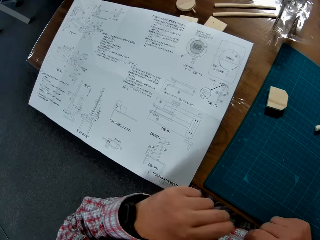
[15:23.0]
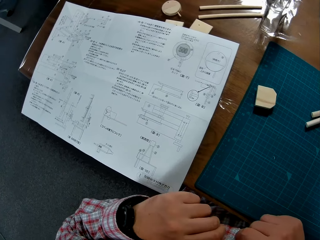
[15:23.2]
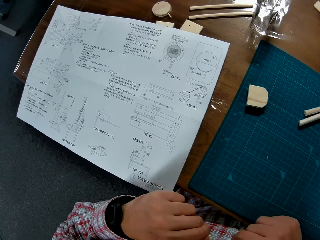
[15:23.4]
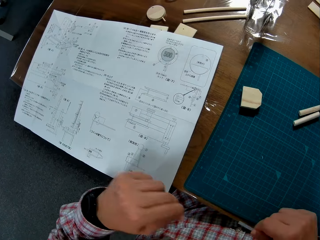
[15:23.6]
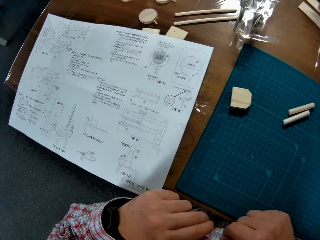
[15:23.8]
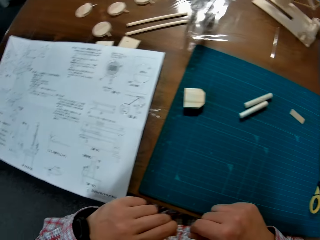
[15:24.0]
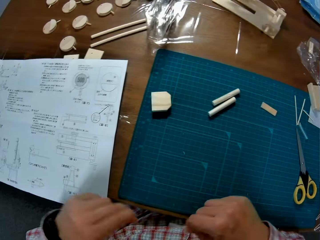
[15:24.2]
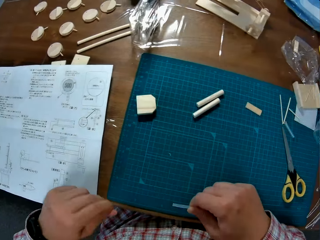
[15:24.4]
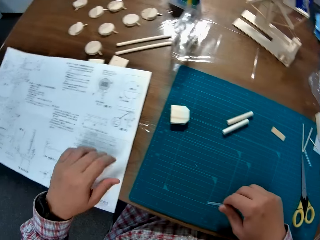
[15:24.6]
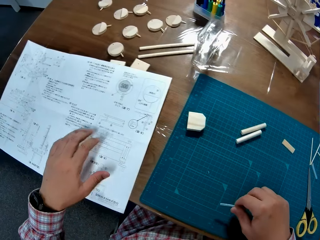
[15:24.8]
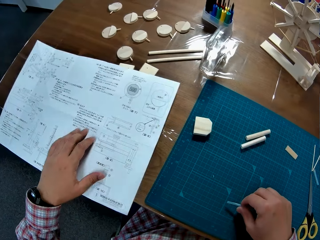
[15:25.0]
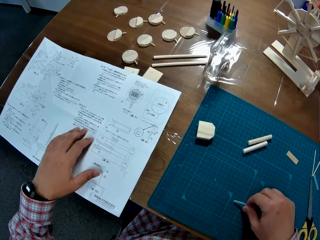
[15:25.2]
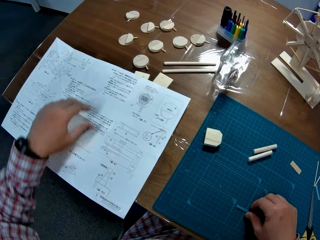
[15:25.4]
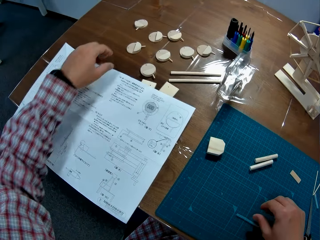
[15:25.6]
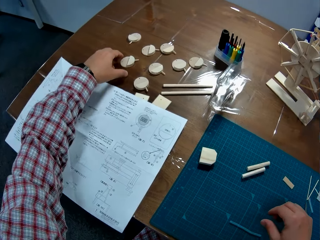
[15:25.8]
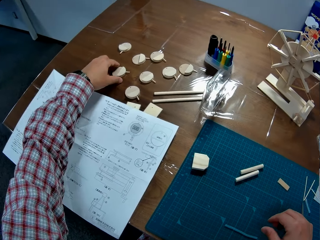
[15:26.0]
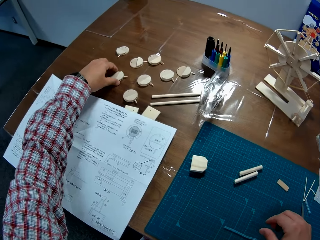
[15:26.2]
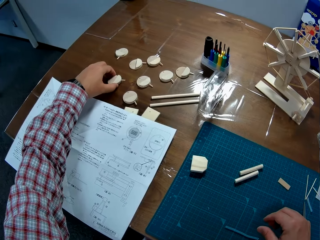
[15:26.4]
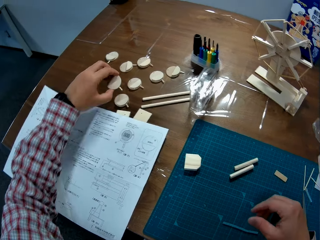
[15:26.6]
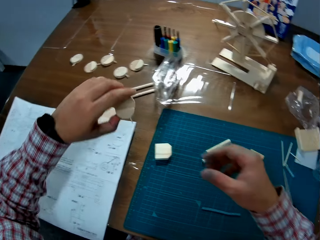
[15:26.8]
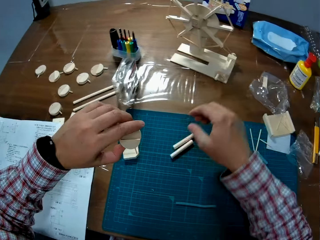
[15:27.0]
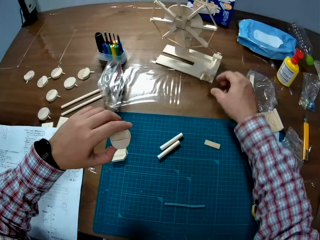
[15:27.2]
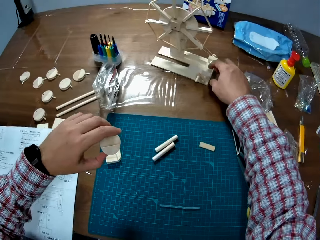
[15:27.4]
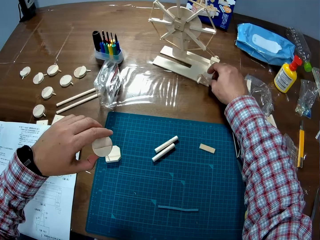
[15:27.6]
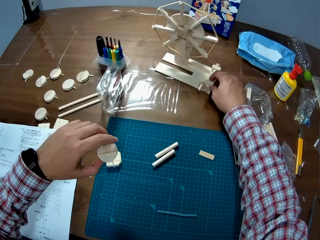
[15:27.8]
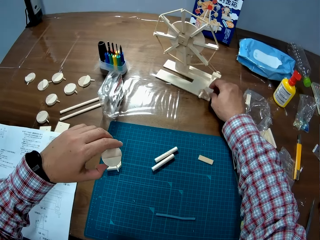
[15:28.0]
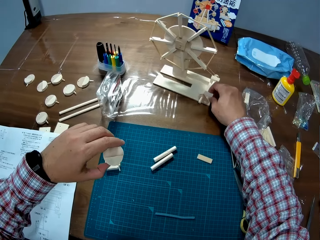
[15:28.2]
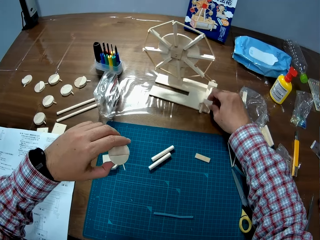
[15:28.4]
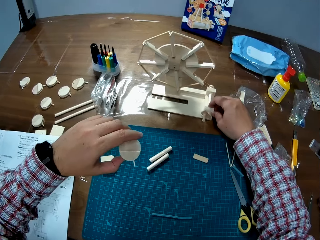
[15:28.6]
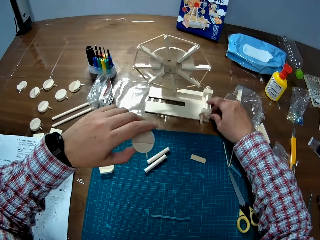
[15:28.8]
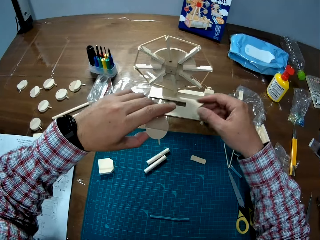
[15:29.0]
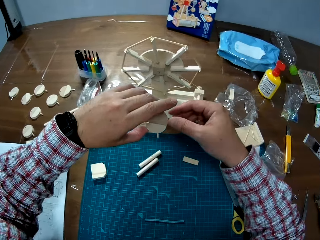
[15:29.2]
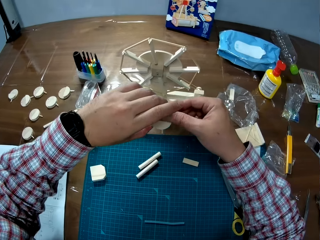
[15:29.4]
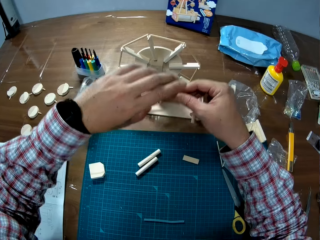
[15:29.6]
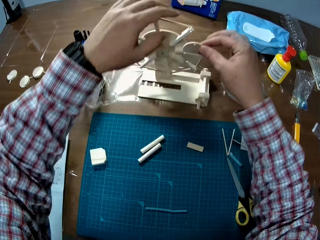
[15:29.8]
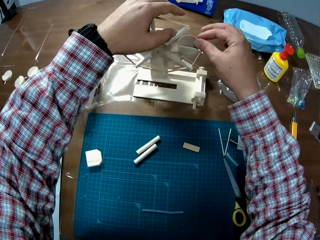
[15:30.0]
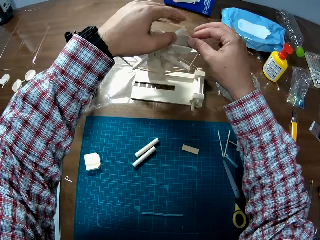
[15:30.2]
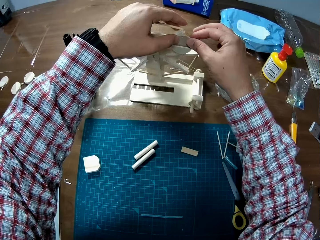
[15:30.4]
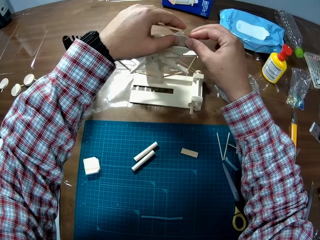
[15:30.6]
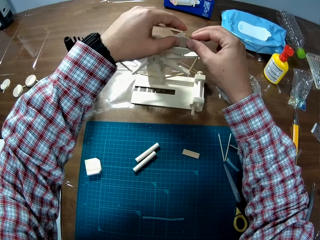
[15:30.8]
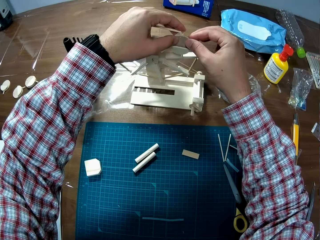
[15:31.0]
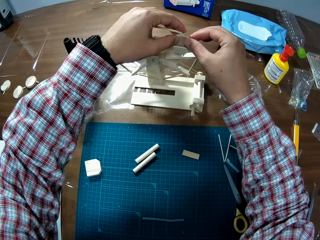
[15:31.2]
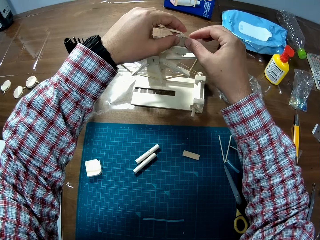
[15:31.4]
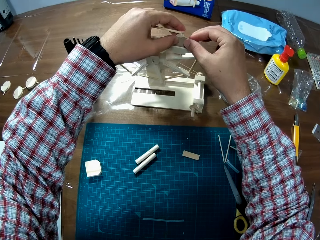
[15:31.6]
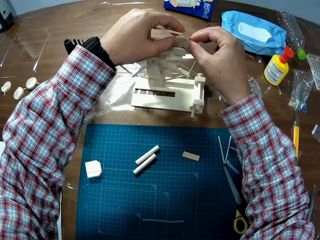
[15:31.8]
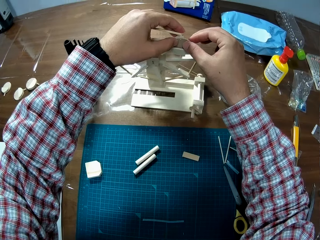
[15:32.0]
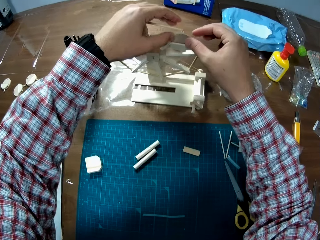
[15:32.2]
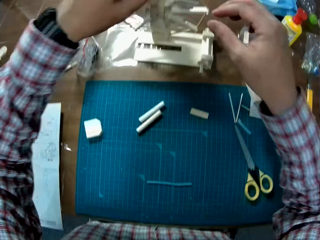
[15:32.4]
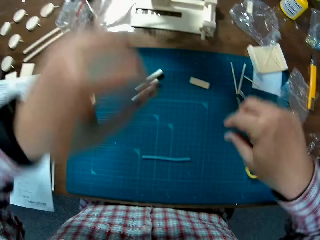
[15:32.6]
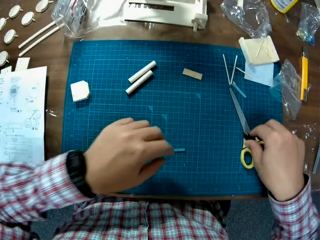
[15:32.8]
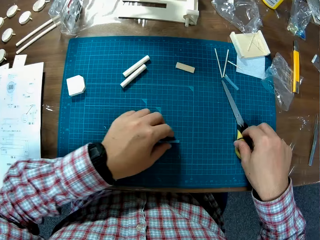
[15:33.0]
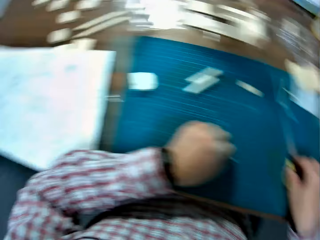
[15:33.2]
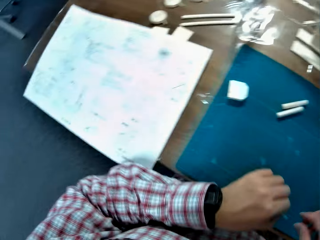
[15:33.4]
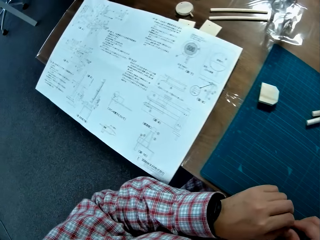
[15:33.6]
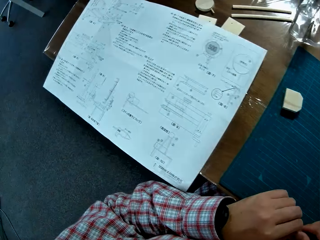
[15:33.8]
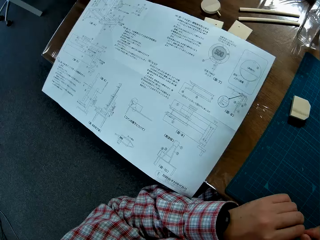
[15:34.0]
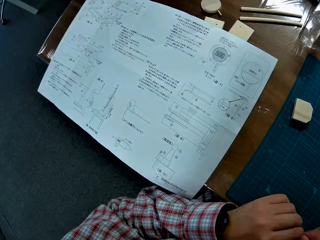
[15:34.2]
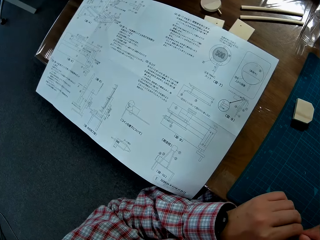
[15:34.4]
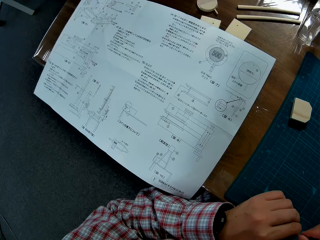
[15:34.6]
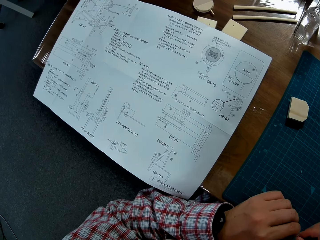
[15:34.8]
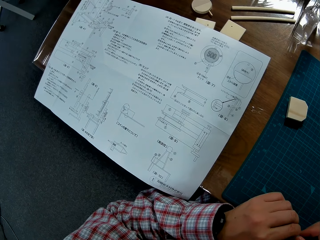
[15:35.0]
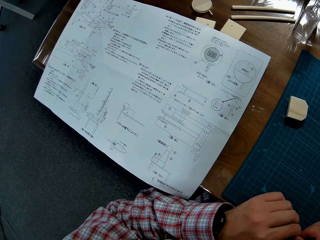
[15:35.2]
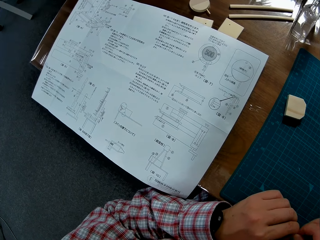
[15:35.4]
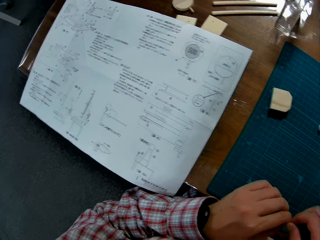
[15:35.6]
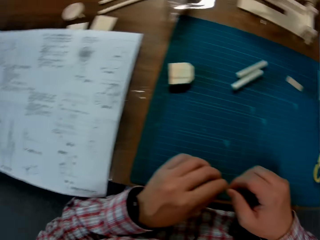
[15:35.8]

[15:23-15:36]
The camera wearer touches the paper on the table. They move the manual, drop the straw on the table, and pick the wood or model material on the table. They adjust a wooden windmill craft on the table and pull the model material. They attach the wood to the wooden windmill craft on the table. They pick the straw on the table.

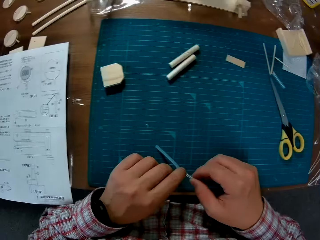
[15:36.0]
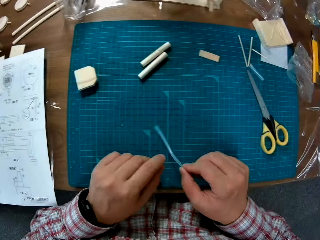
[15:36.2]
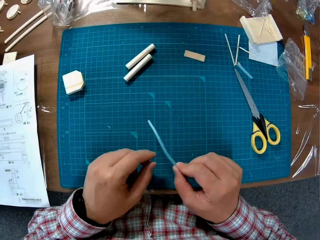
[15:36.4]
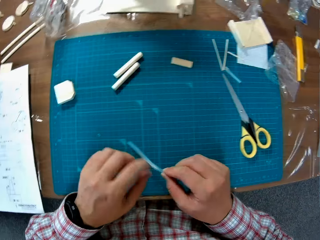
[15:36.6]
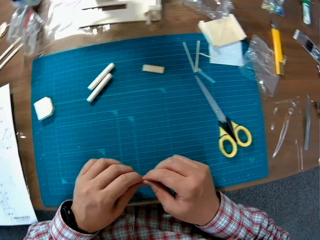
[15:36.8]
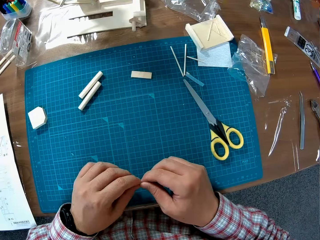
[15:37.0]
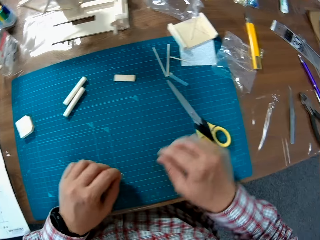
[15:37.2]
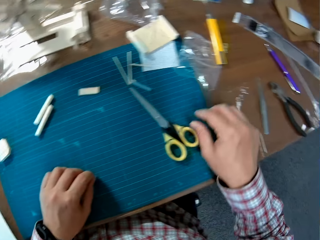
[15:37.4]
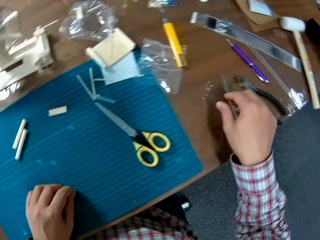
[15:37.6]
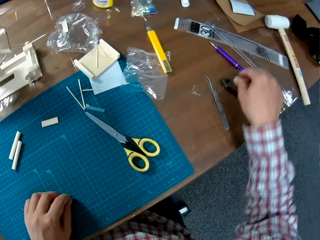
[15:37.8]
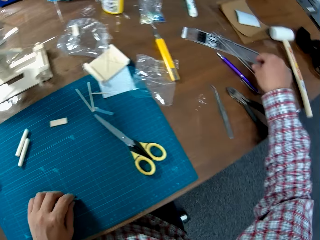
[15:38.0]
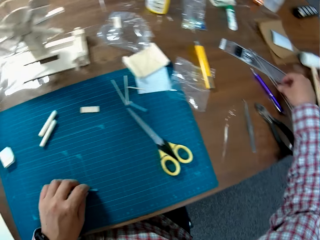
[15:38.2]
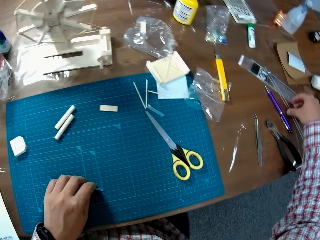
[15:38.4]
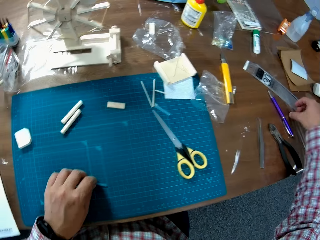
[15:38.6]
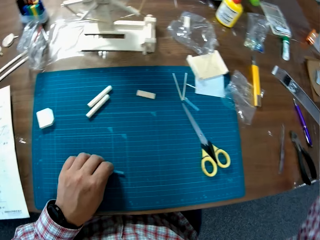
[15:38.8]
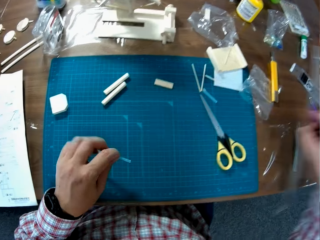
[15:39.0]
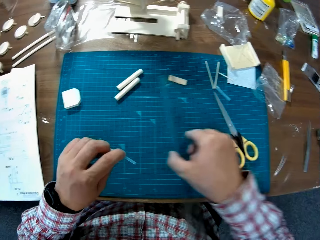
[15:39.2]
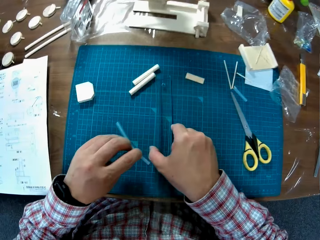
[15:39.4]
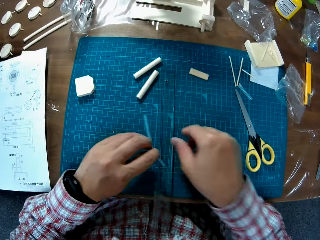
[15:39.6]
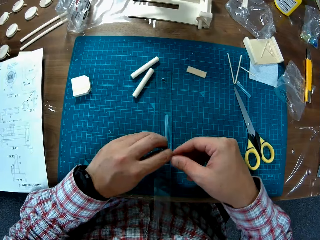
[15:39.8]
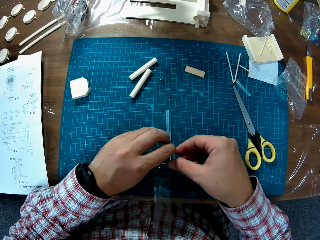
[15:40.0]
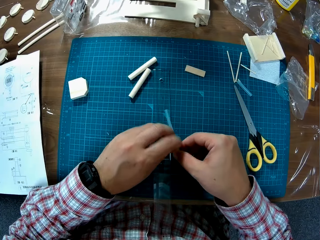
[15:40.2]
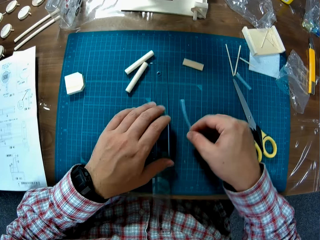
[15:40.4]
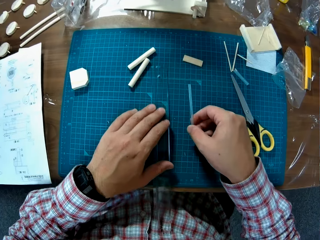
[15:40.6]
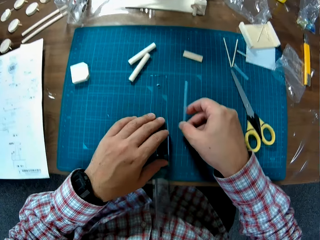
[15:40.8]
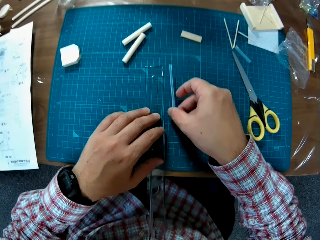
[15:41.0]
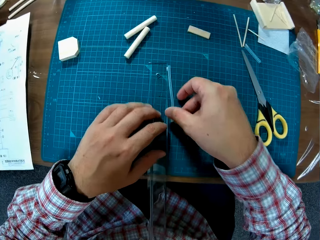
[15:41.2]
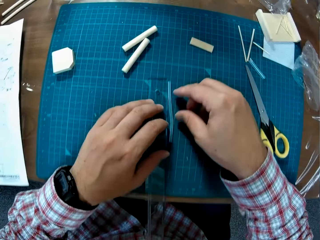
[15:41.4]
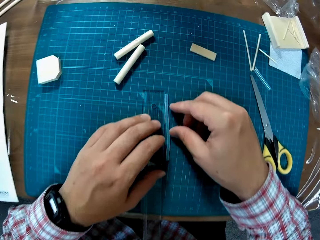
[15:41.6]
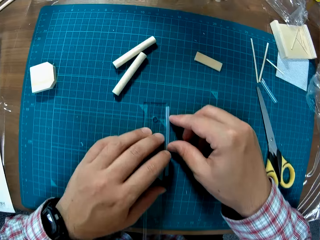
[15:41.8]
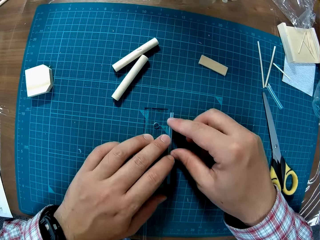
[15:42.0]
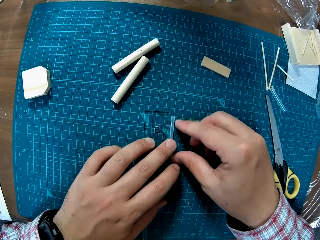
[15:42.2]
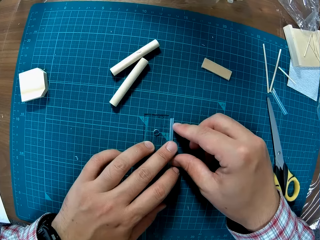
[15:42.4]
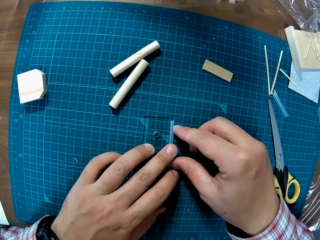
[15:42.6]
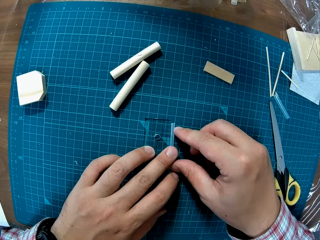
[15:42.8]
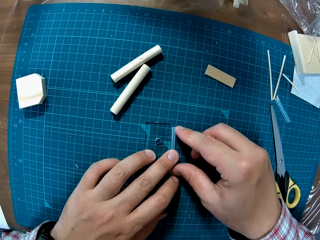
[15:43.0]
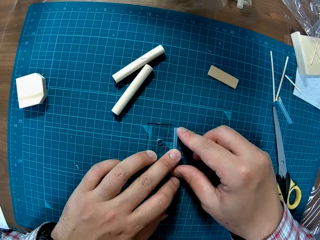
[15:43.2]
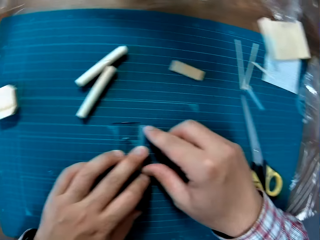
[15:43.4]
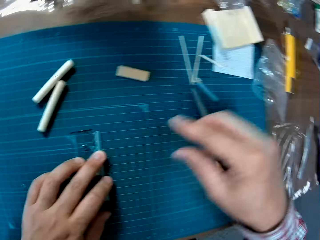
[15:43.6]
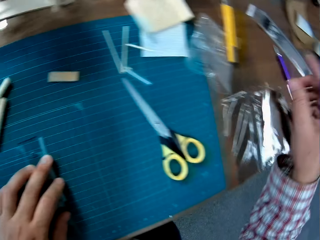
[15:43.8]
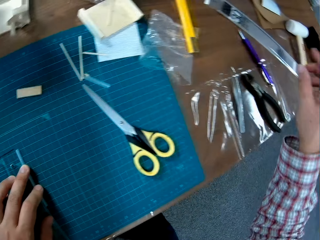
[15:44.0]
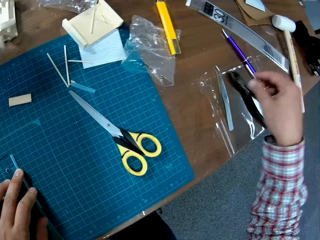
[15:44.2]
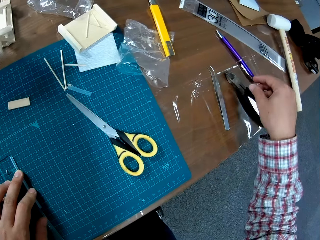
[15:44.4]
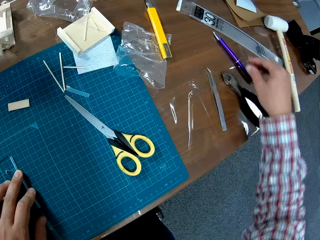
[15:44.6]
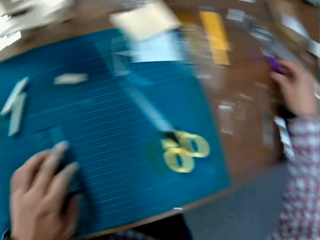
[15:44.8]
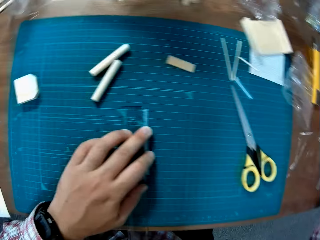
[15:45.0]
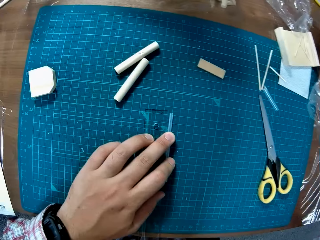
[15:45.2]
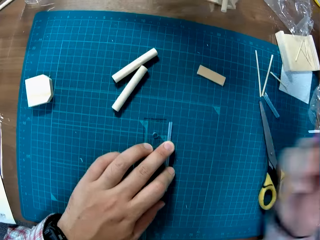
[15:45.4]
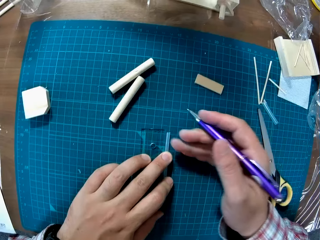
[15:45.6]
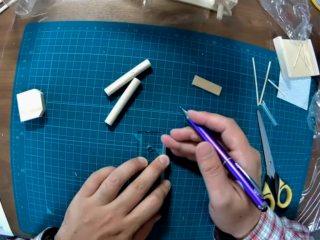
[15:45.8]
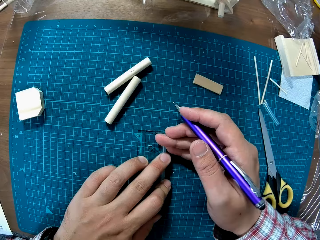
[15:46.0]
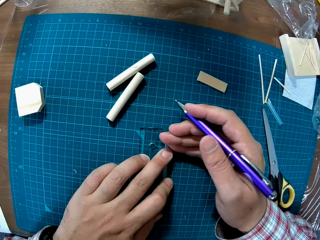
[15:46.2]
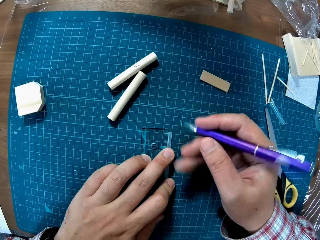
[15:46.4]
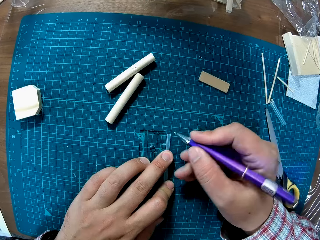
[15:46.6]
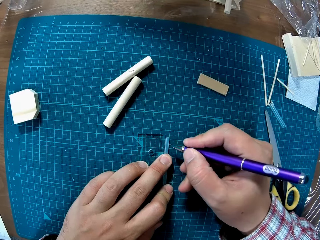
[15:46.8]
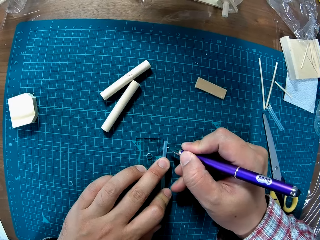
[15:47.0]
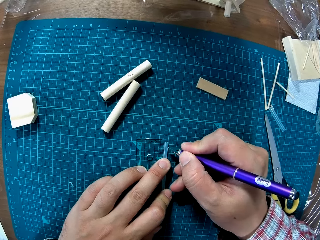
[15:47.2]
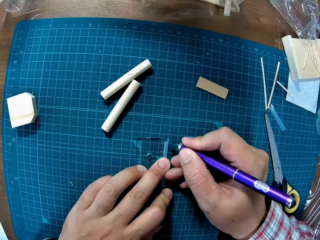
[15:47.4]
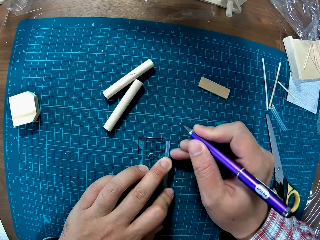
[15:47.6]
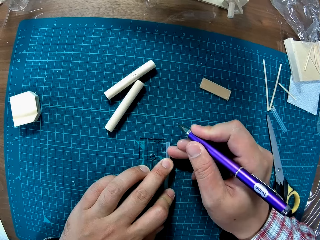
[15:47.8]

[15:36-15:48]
The camera wearer picks a ruler on the table. They place the ruler on the cutting mat. They exchange the hand holding the model material or straw. They place the straw by the side of the ruler on the table. They pick a pen on the table and mark out on the straw with the pen.
